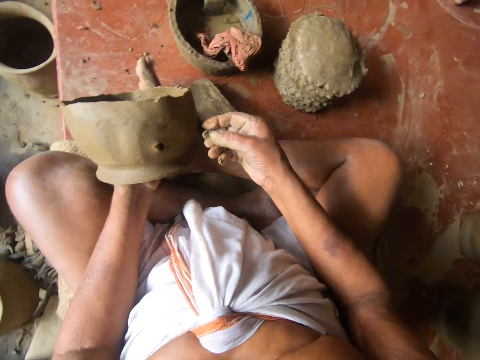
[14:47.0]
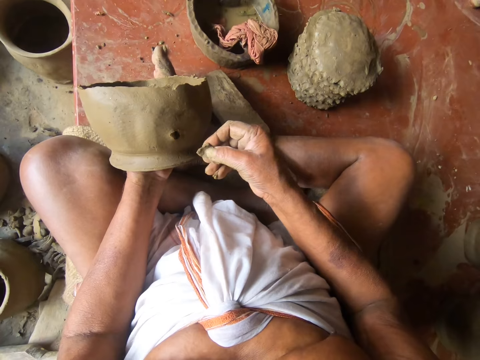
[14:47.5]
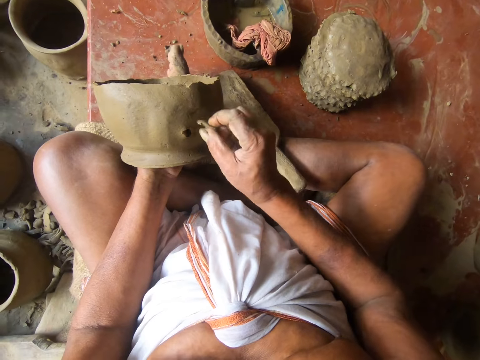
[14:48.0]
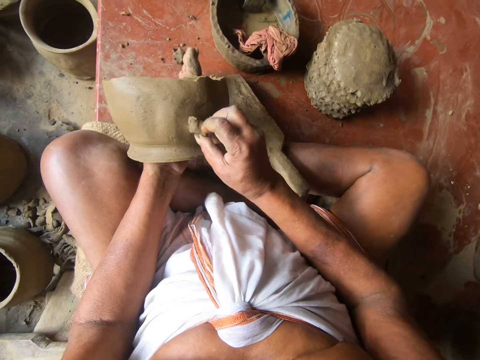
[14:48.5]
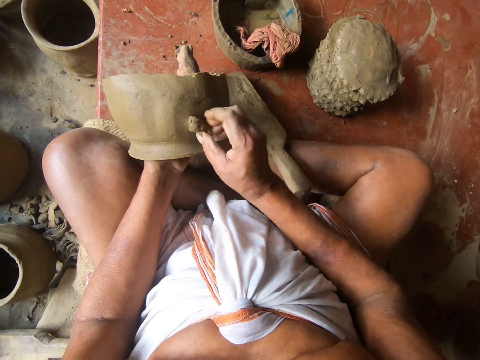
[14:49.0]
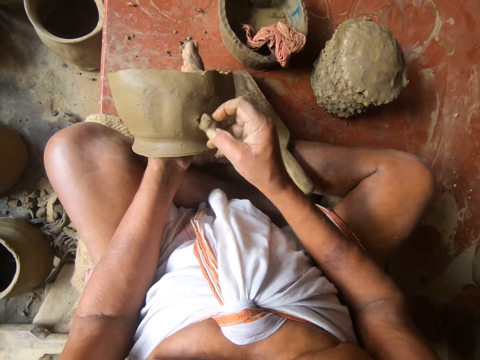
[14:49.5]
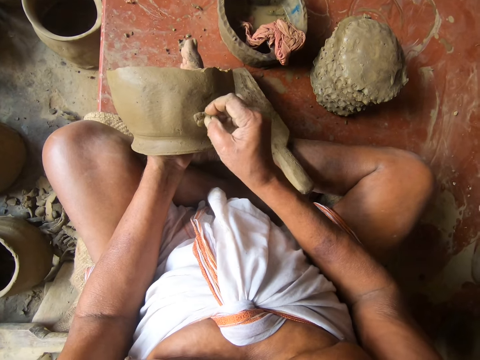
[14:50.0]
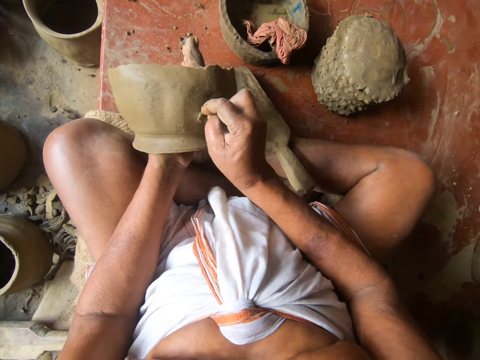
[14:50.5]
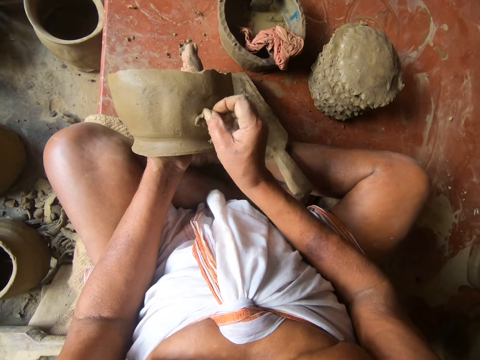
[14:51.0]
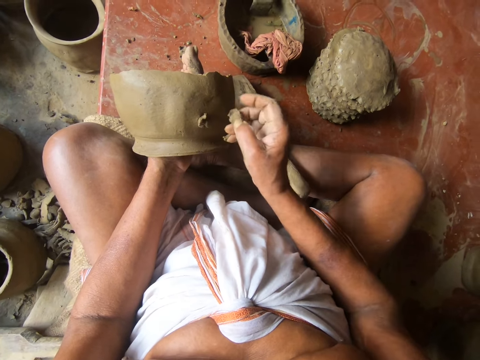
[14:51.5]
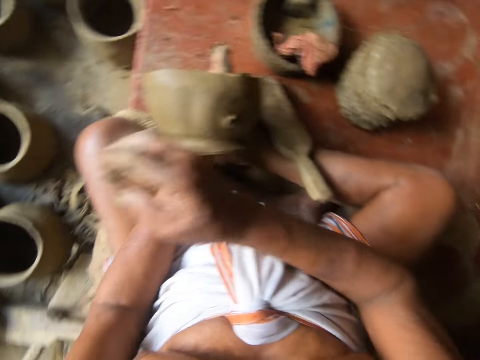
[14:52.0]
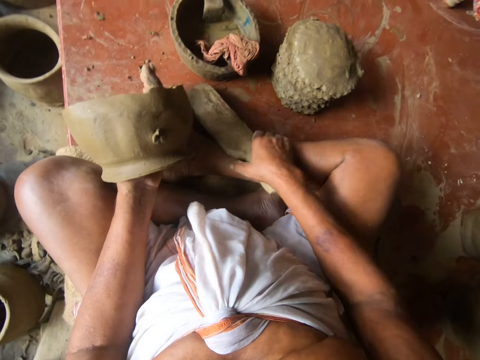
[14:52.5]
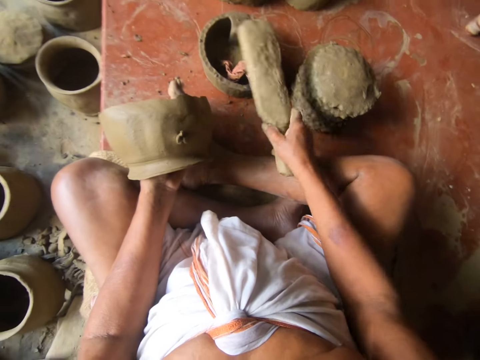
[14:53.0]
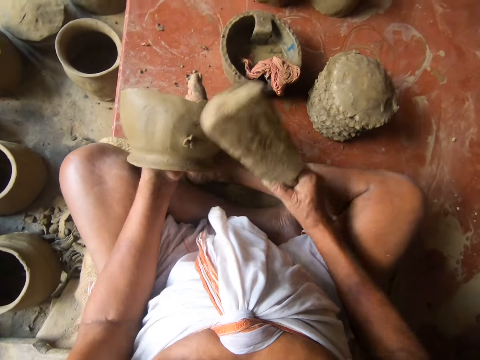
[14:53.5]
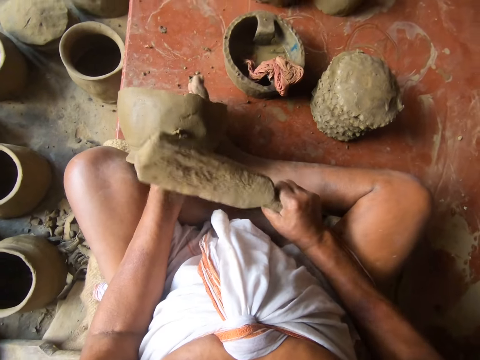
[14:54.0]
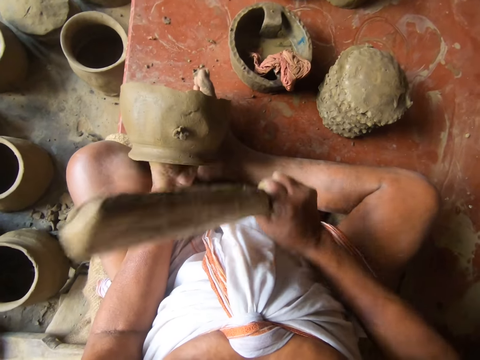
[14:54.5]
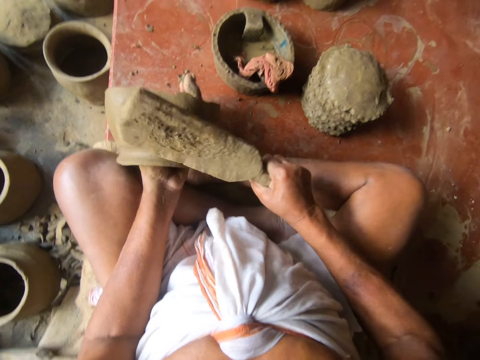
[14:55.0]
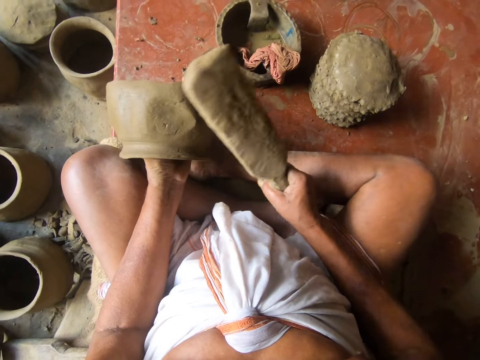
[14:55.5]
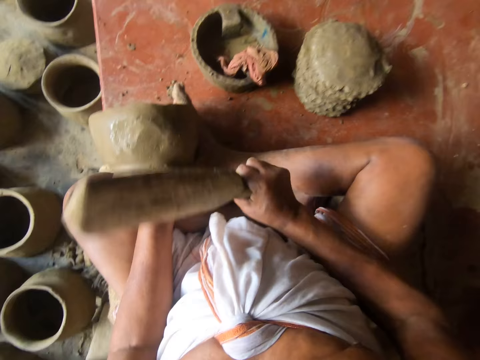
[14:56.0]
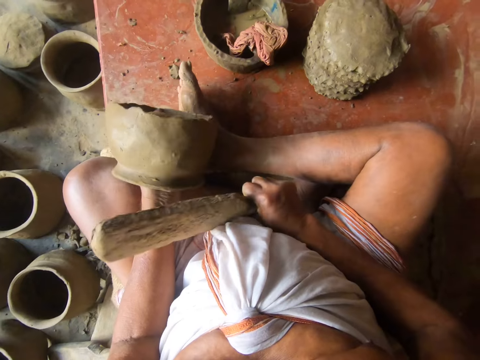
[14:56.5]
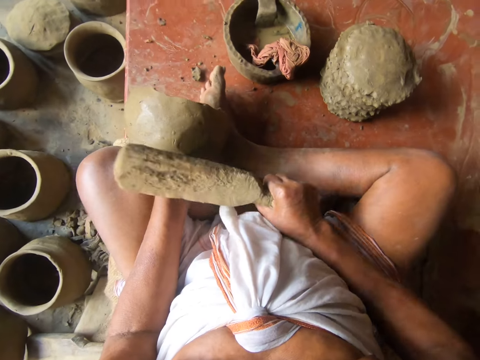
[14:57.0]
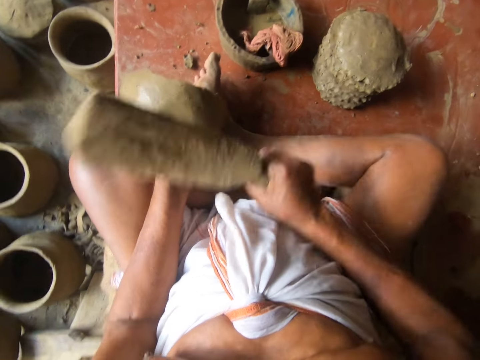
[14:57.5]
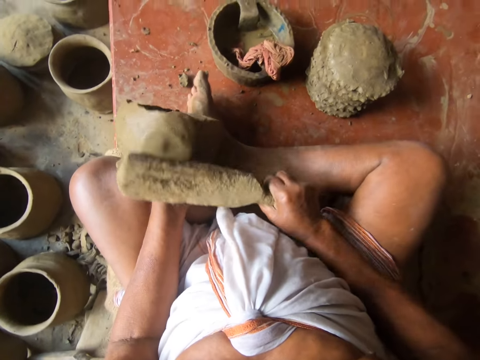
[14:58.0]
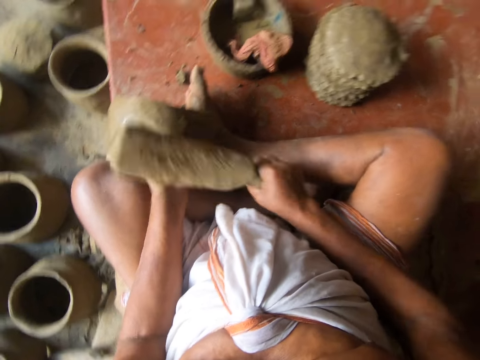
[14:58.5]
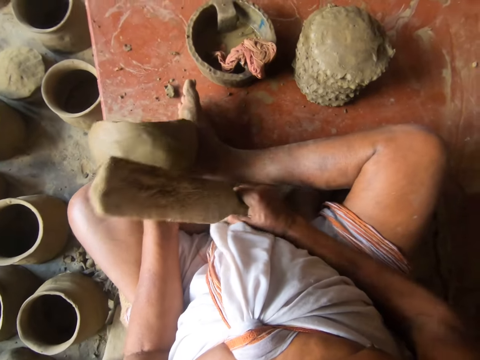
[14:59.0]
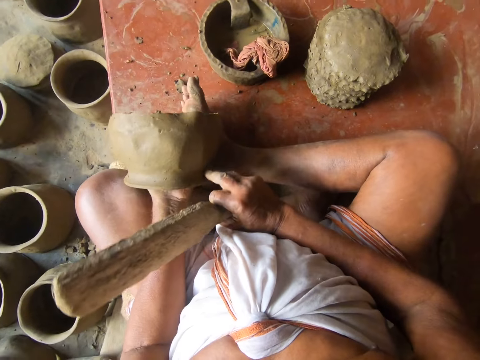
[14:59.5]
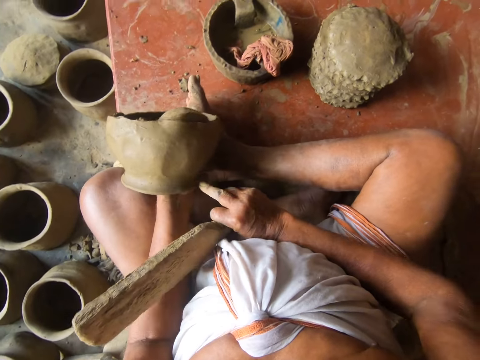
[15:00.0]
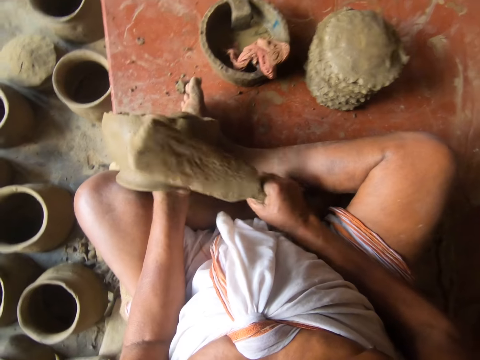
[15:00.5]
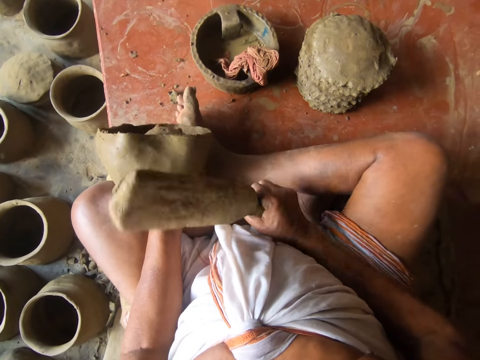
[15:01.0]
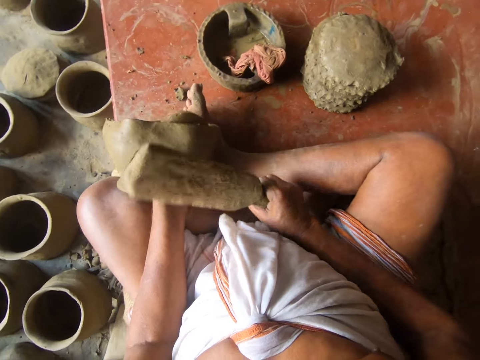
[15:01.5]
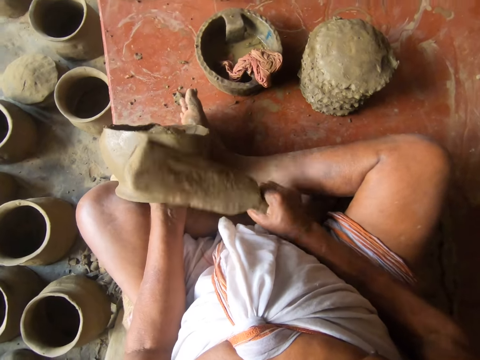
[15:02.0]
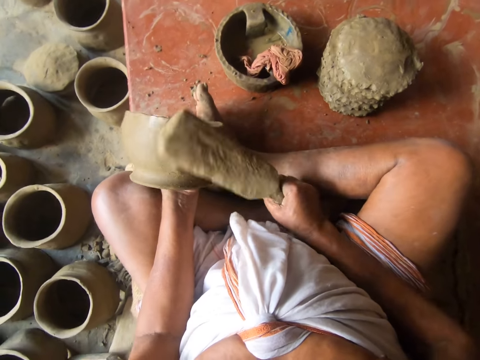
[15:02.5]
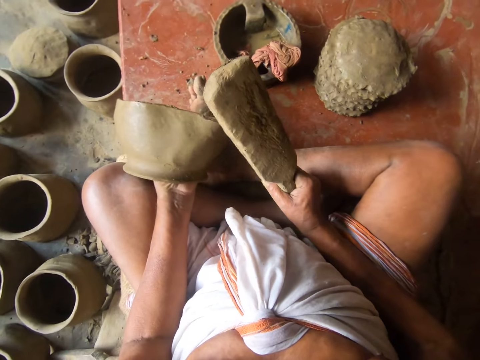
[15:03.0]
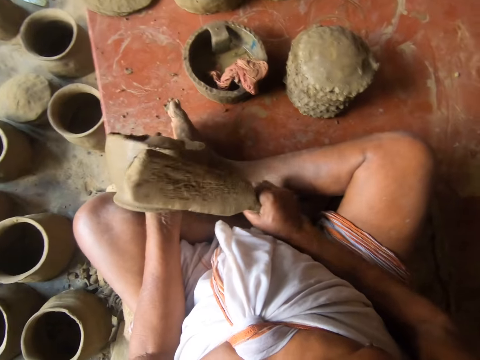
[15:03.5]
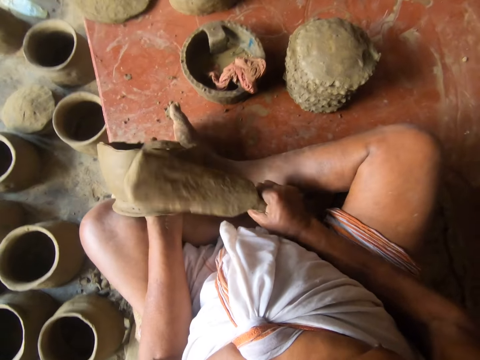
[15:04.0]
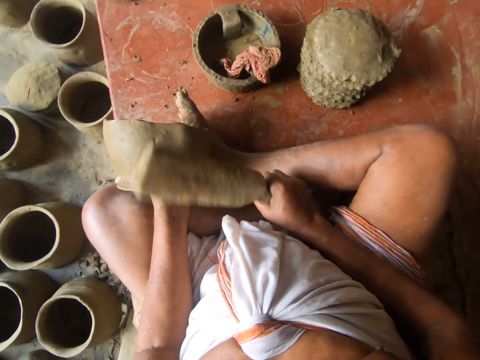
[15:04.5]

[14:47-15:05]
The camera wearer patches a piece of clay on the clay pot. They slice the piece of clay by hand. They throw the clay piece on the floor. They pick up the wood modelling tool or wood from the concrete. They tap the wood on a cloth in a bowl. They hit the clay pot using the wood modelling tool. They rotate the clay pot. They hit the clay pot using the wood modelling tool. They turn the clay pot. They hit the clay pot using the wood modelling tool.

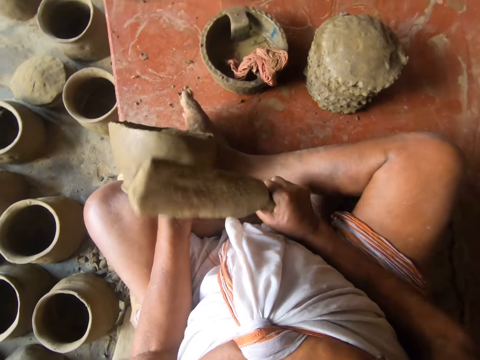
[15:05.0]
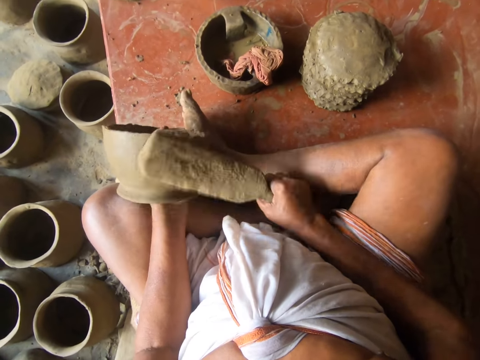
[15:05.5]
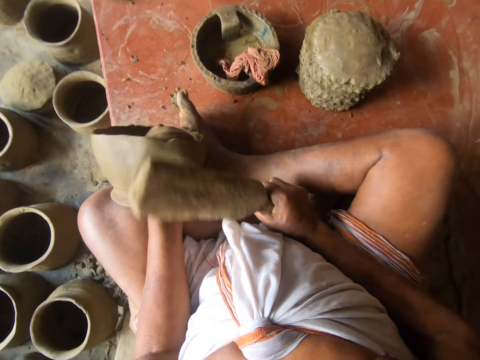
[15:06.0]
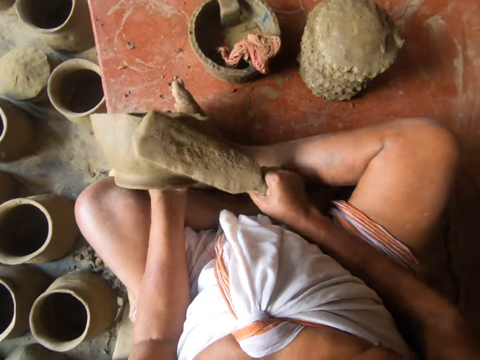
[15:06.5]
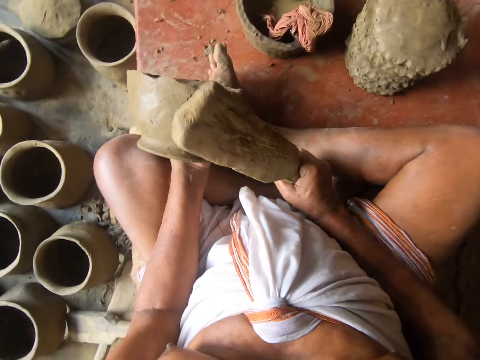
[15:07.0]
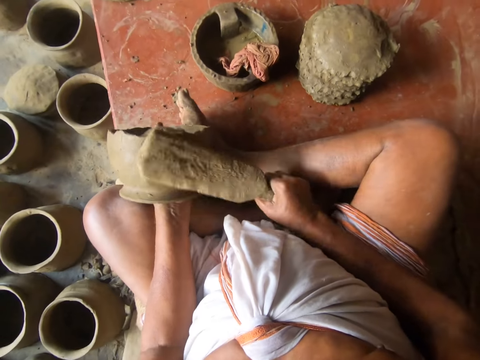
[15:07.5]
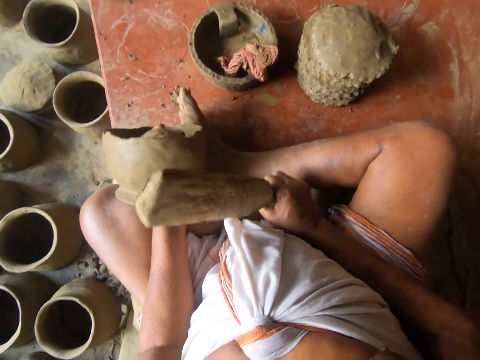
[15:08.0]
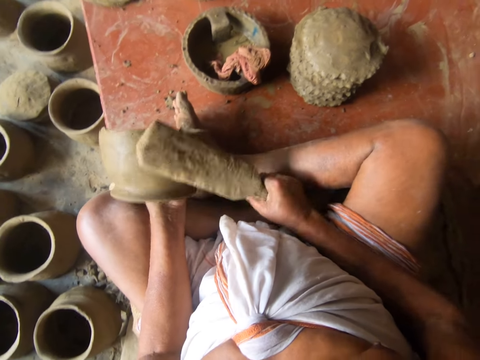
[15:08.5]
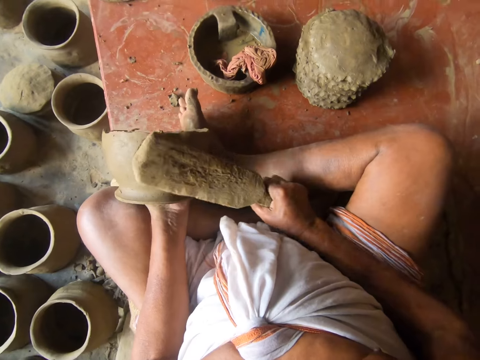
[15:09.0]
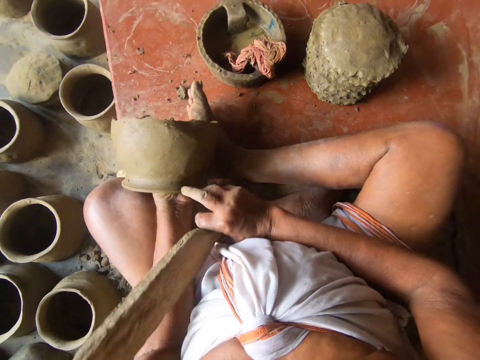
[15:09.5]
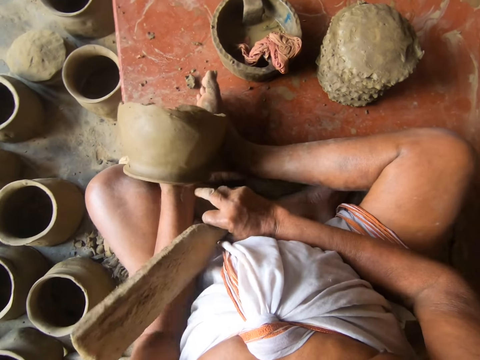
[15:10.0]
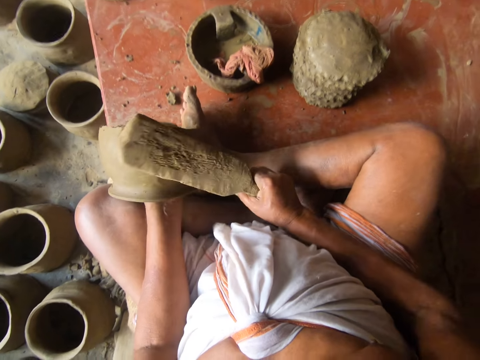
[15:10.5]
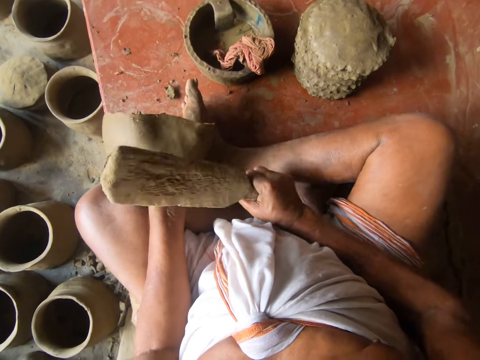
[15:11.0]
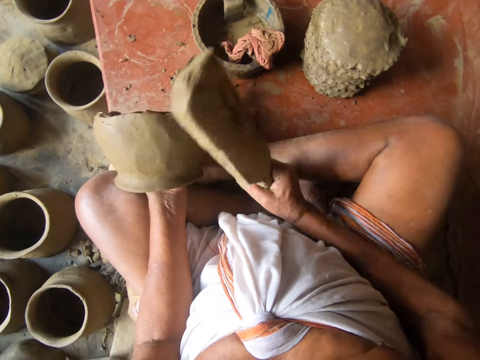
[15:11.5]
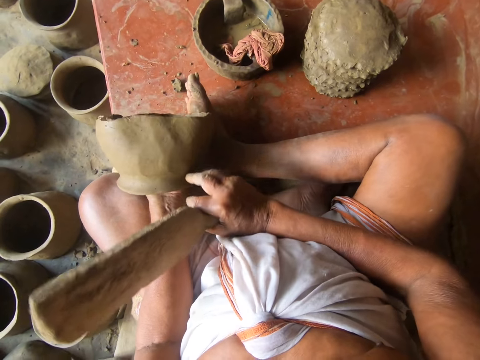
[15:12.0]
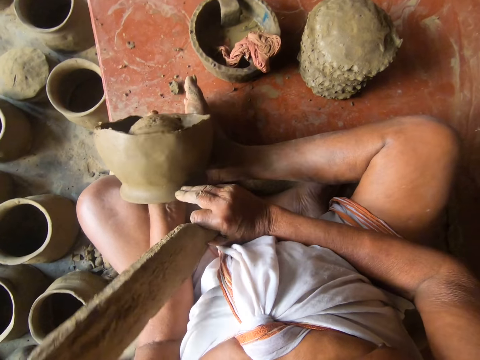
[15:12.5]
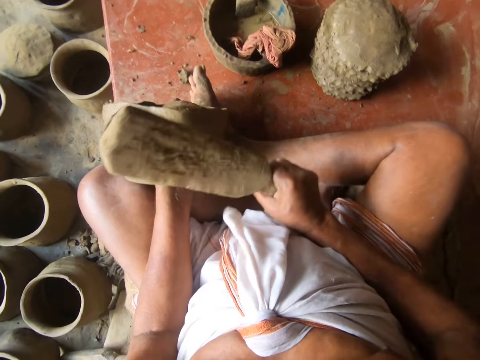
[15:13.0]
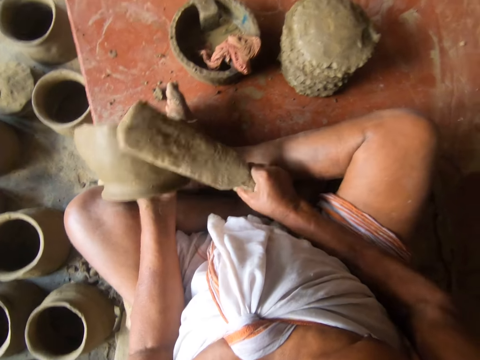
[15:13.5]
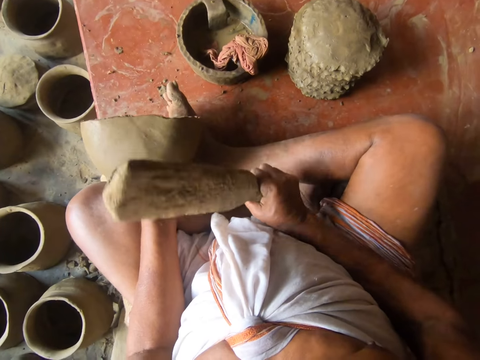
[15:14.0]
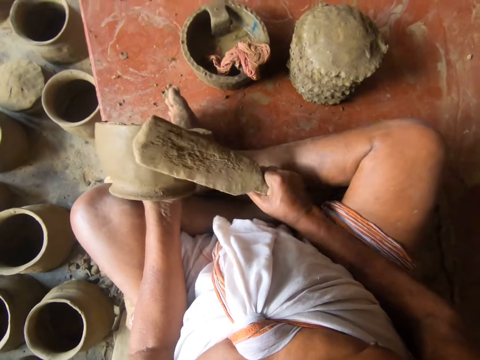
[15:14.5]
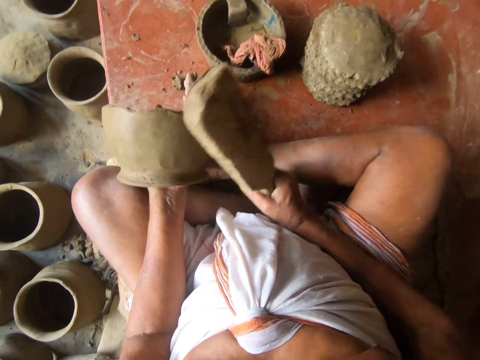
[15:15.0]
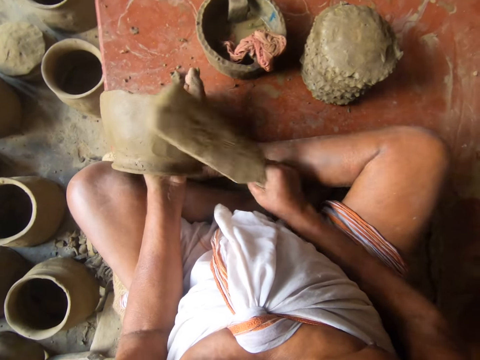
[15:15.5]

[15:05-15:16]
The camera wearer touches the clay pot with the finger. They hit the clay pot using the wood modelling tool. They touch the clay pot with the finger. They rotate the clay pot. They hit the clay pot using the wood modelling tool.
